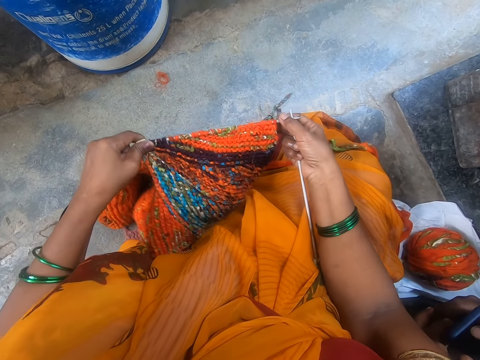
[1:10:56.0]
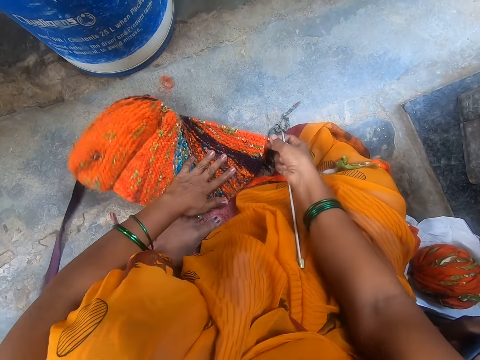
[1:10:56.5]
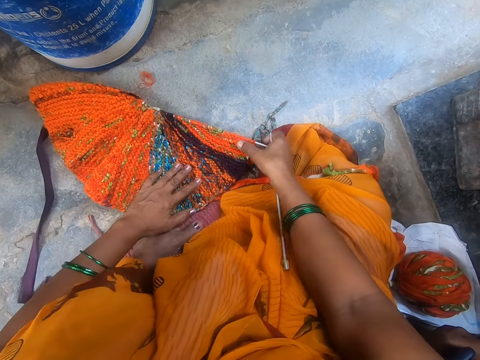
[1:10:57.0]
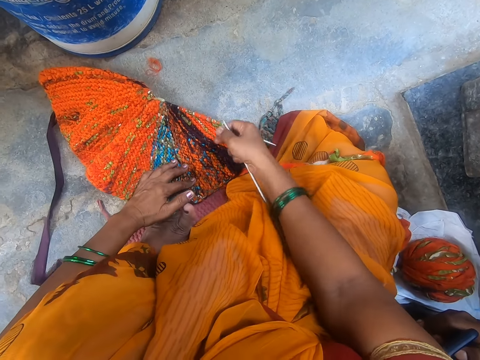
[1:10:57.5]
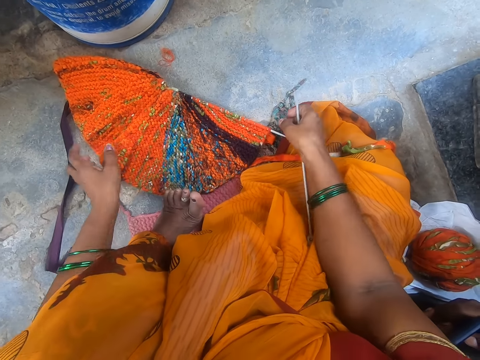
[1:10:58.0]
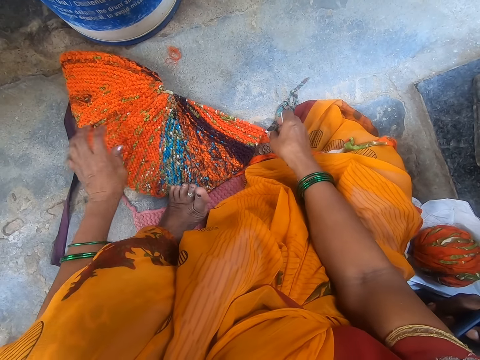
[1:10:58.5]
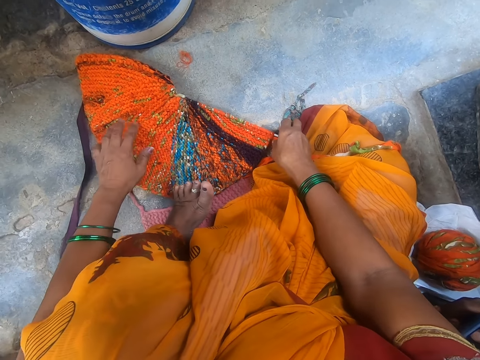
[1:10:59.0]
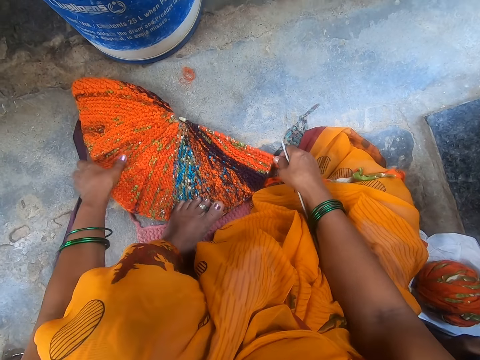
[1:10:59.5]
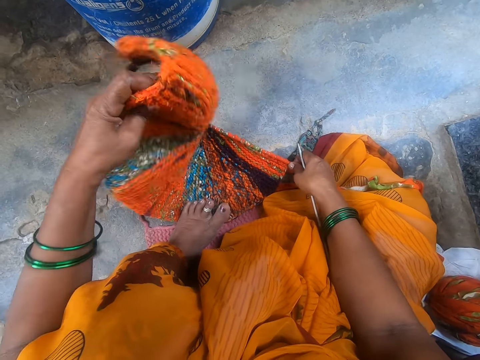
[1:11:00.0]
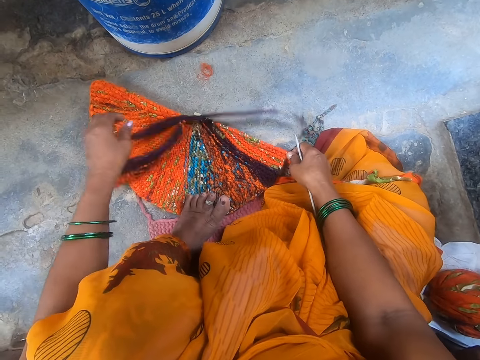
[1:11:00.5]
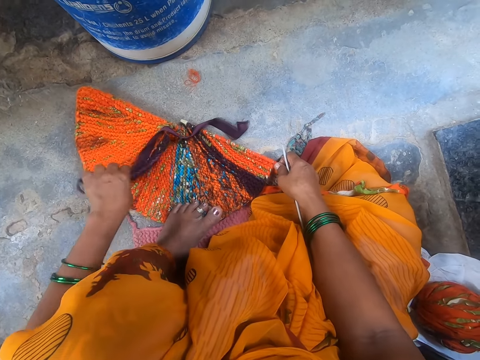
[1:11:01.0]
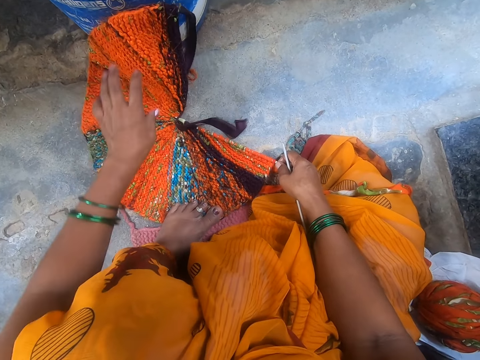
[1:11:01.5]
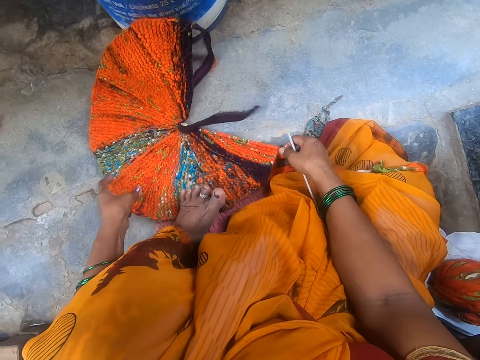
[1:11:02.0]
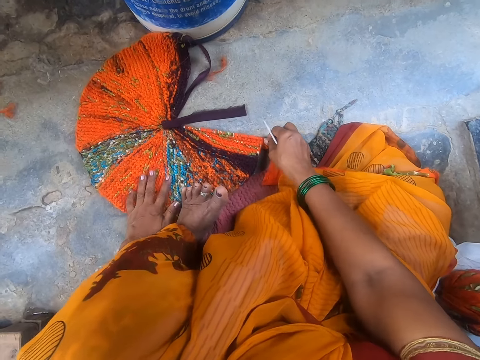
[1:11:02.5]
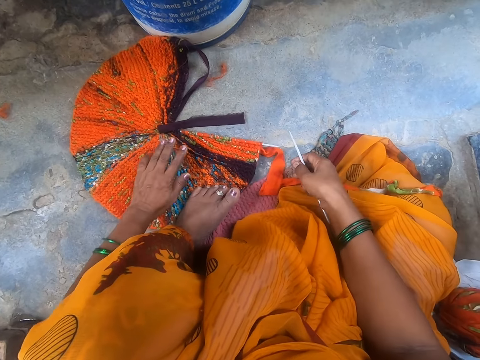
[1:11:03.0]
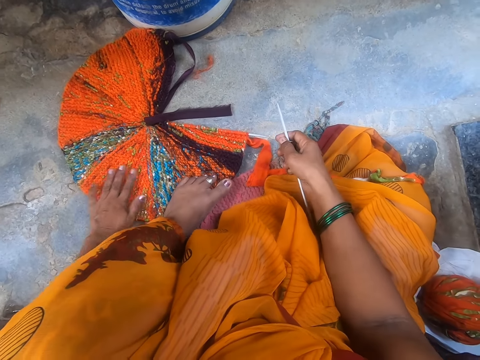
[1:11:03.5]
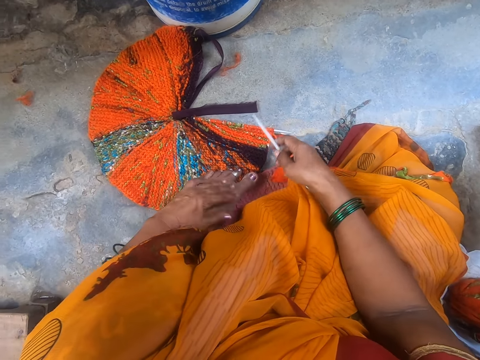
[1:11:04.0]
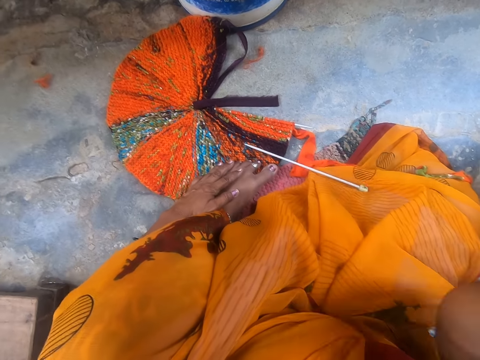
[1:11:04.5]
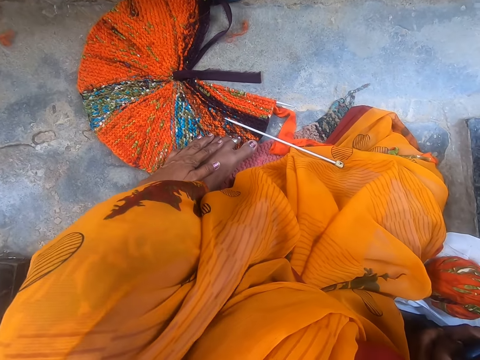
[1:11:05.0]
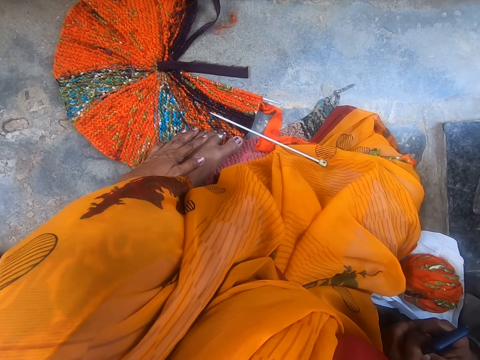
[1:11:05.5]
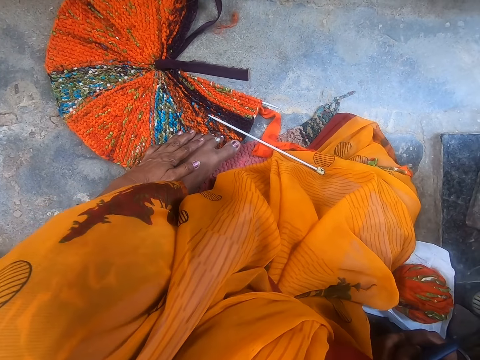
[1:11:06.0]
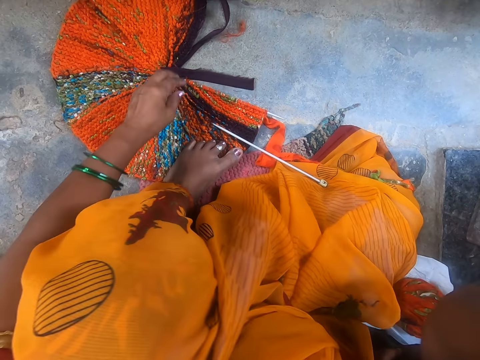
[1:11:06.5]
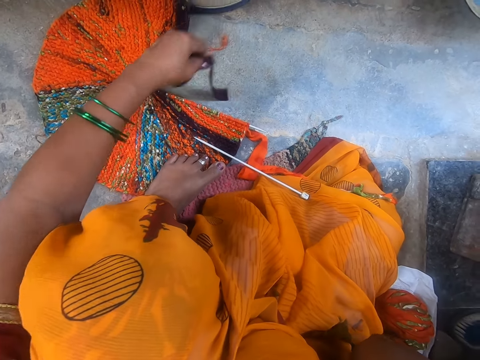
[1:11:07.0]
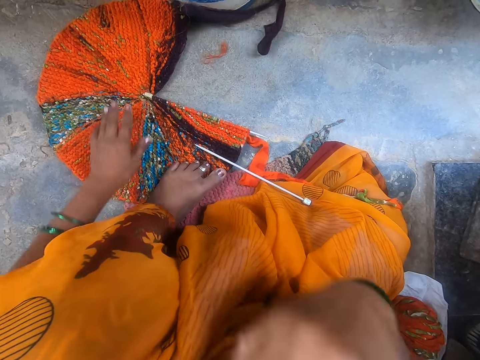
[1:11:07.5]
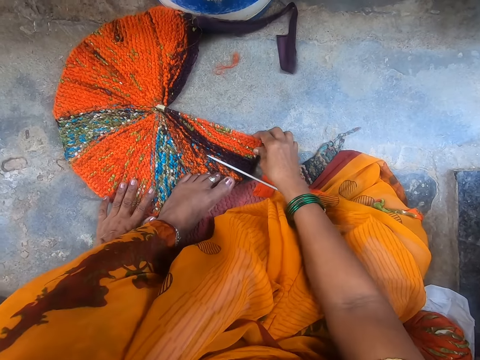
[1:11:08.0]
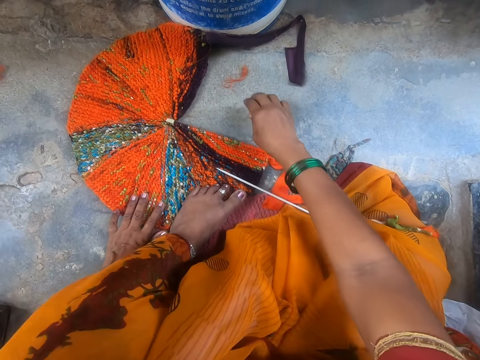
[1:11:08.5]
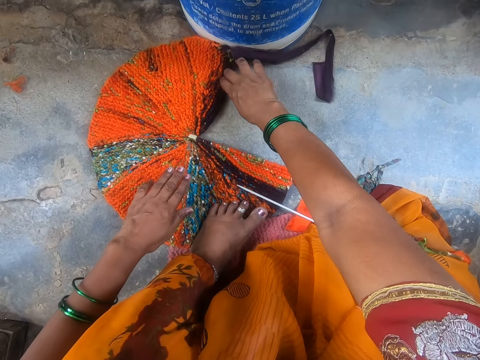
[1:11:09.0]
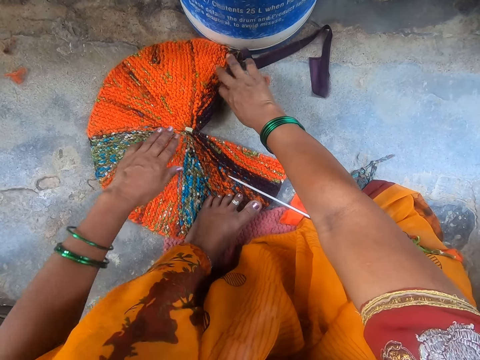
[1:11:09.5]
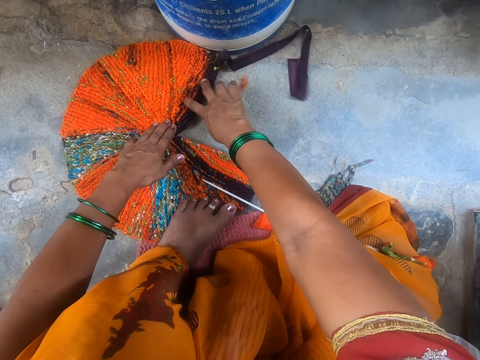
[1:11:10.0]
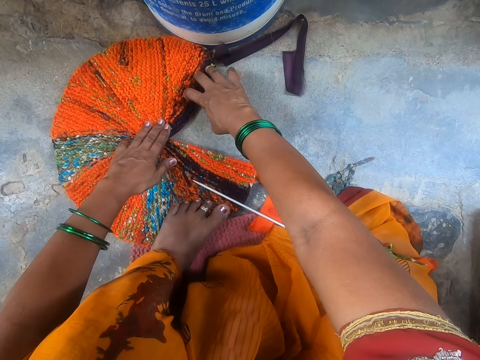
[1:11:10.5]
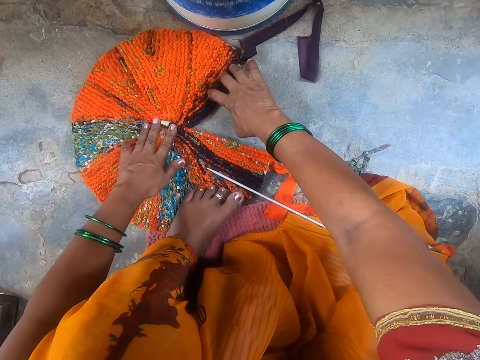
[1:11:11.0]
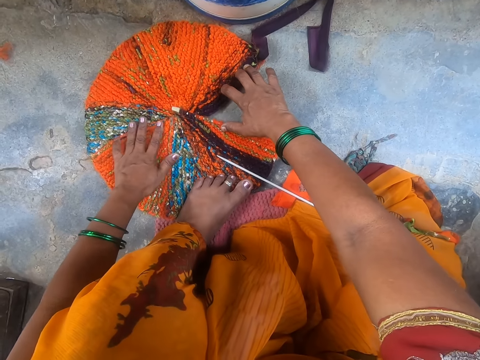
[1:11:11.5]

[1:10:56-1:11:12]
The camera wearer places down a cloth. She spreads the fabric down. She turns the cloth. She carries the fabric. She spreads the fabric down. She places down a knitting needle. She turns around the yard. She picks up a thread. She holds the fabric. She places down the thread. She touches the fabric. She aligns the cloth with her hands.

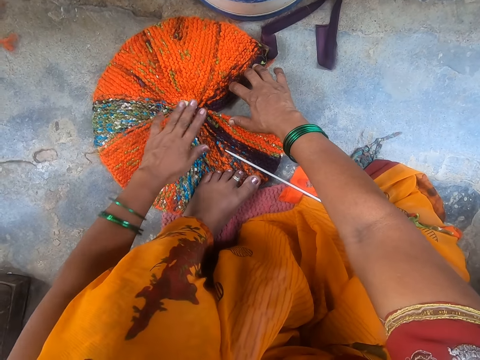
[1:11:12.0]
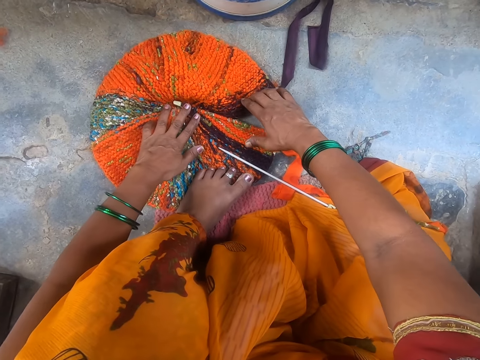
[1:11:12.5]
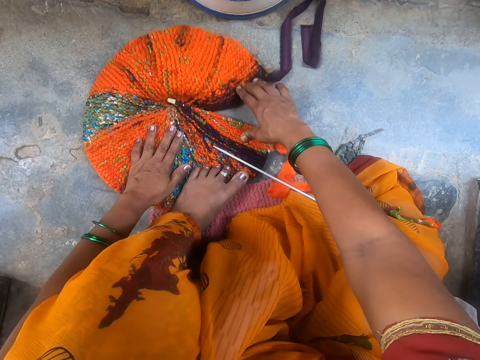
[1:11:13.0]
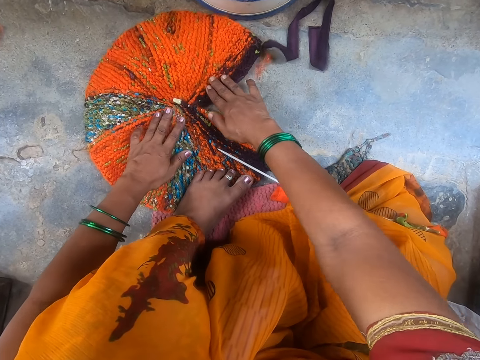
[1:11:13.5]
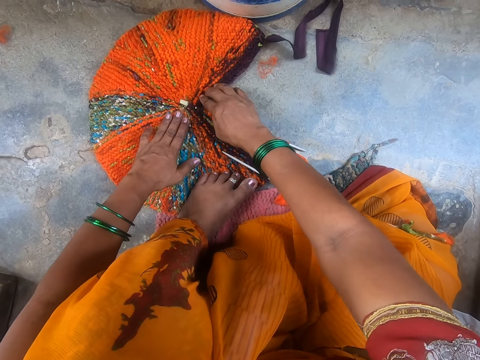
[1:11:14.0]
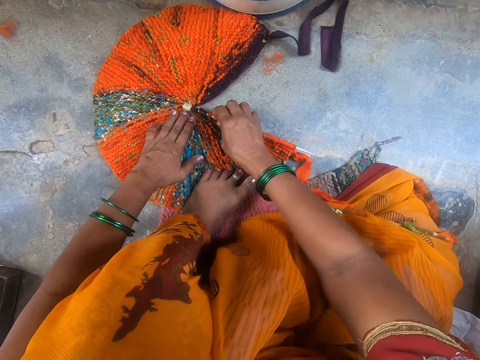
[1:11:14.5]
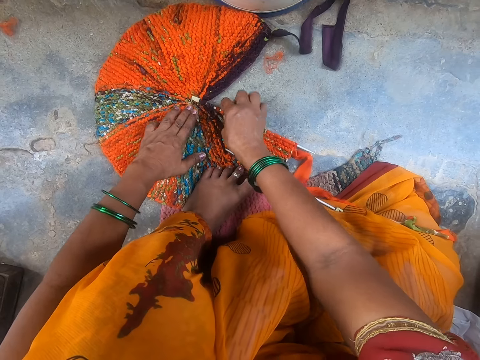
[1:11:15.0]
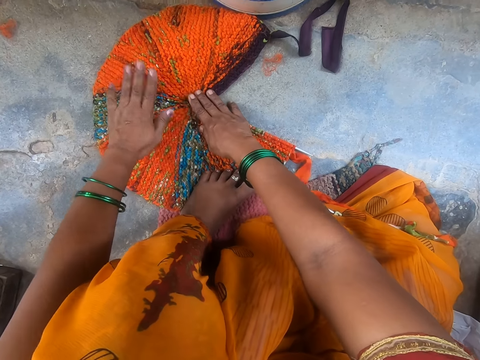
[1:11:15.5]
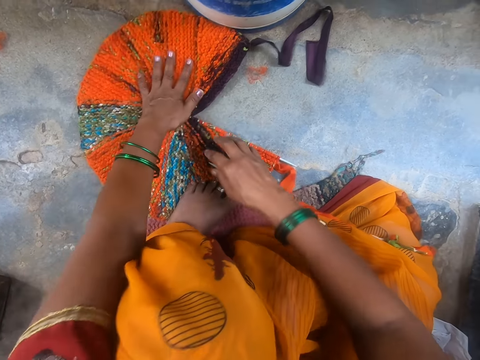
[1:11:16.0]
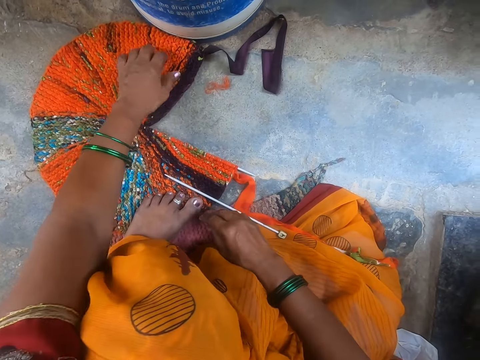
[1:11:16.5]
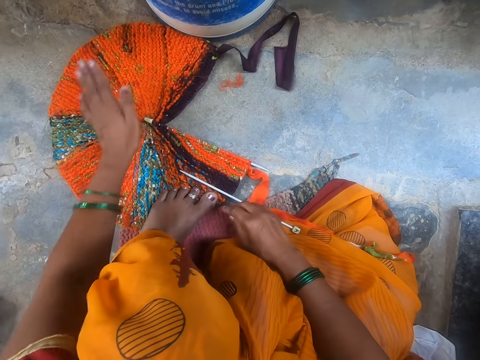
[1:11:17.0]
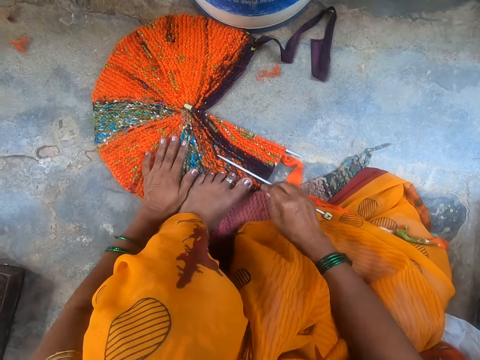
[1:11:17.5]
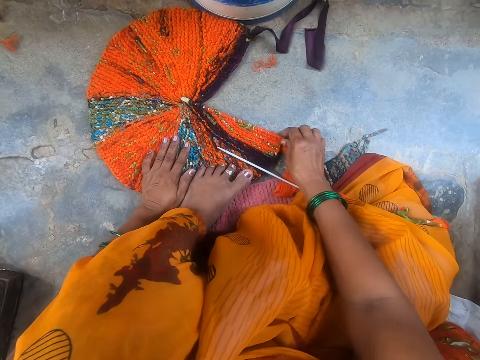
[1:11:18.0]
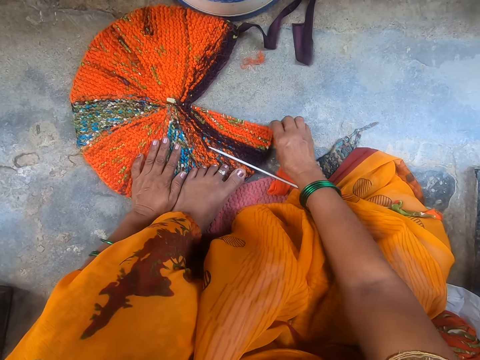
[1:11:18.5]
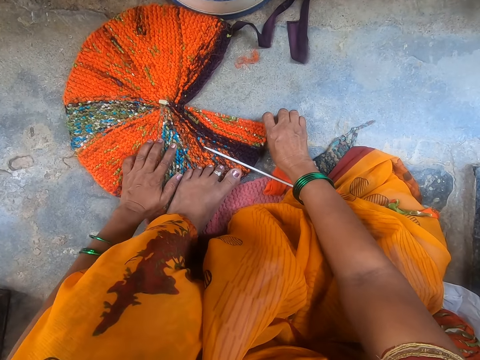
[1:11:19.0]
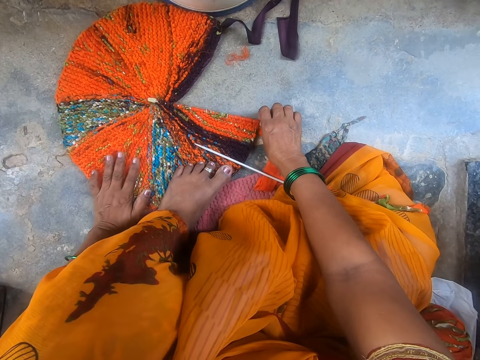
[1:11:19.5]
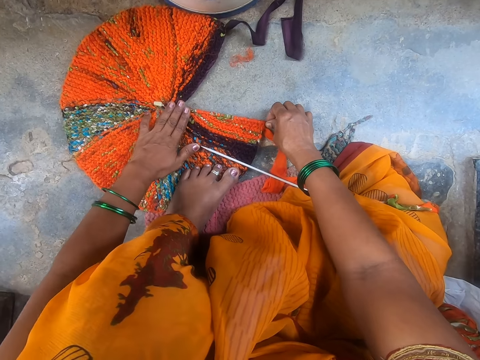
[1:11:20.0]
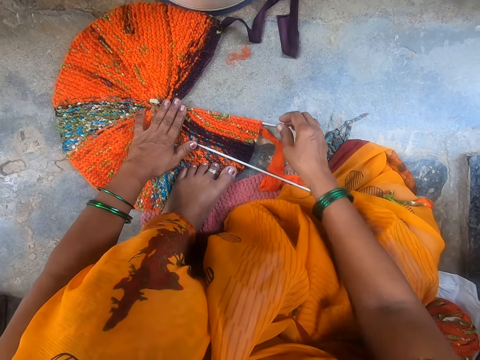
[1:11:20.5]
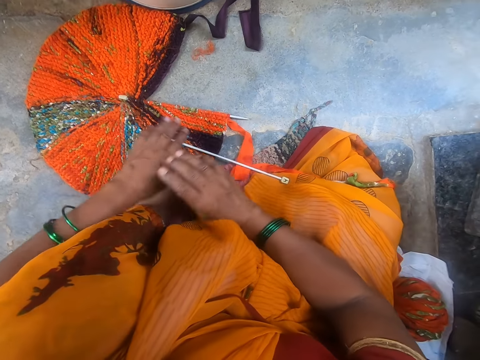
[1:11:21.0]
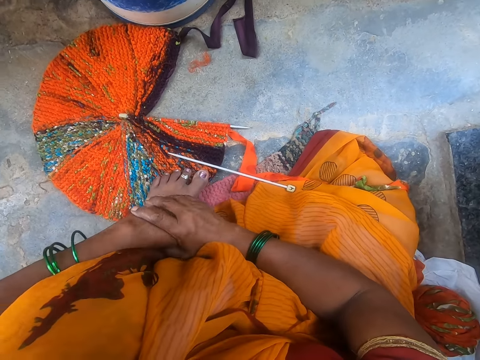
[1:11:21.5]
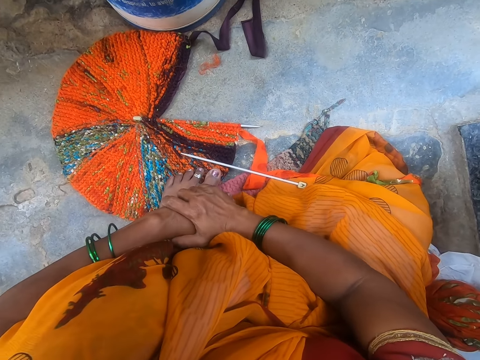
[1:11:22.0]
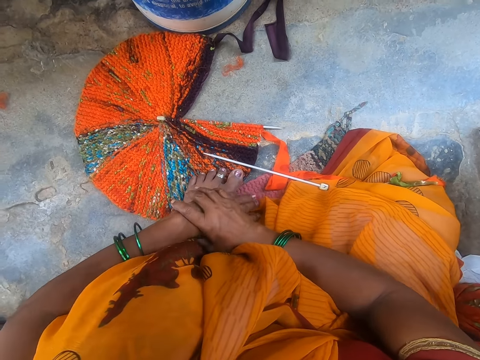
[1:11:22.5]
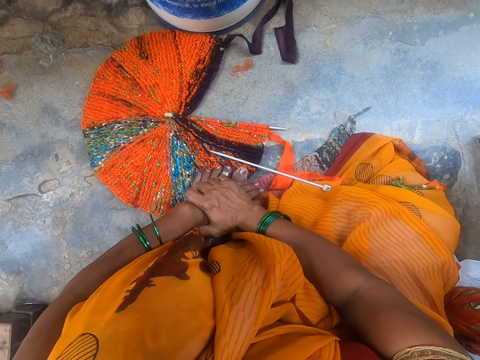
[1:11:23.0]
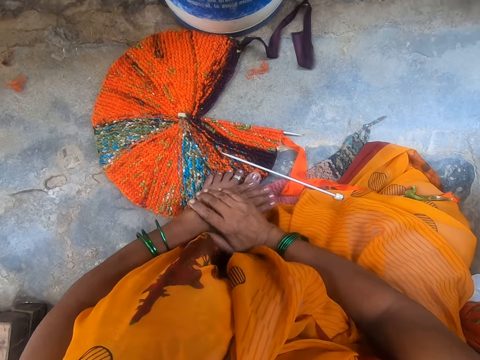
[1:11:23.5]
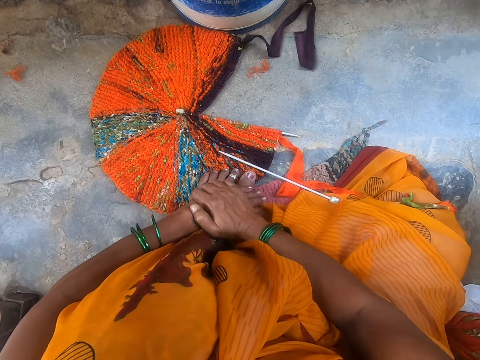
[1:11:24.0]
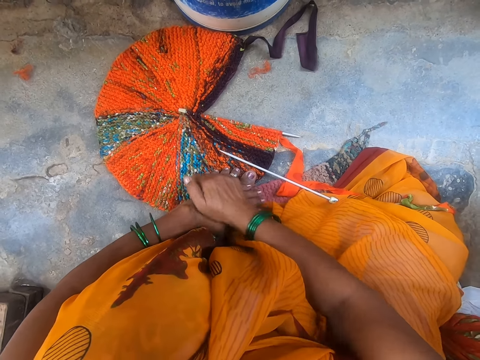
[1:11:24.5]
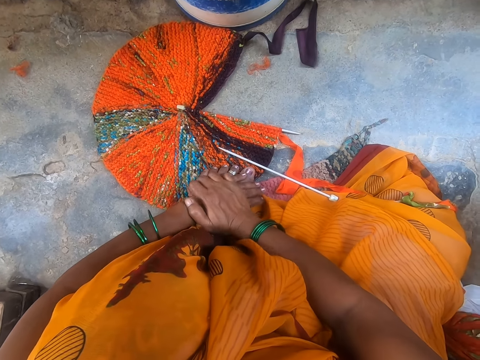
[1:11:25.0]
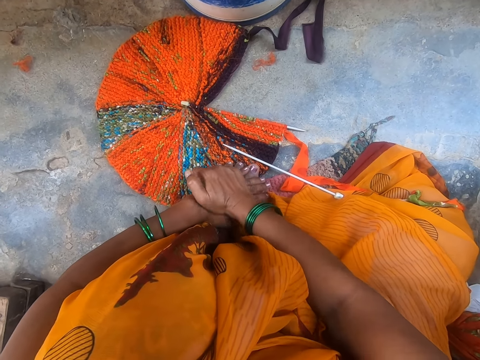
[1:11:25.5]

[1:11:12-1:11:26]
The camera wearer folds the fabric. She touches the fabric. She rubs her hands.
